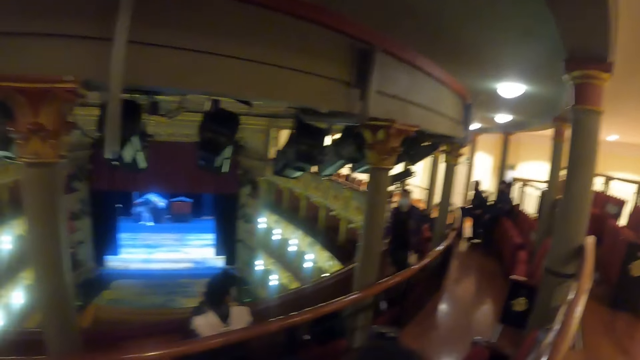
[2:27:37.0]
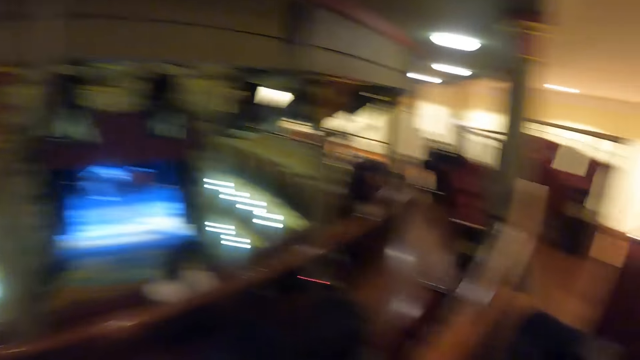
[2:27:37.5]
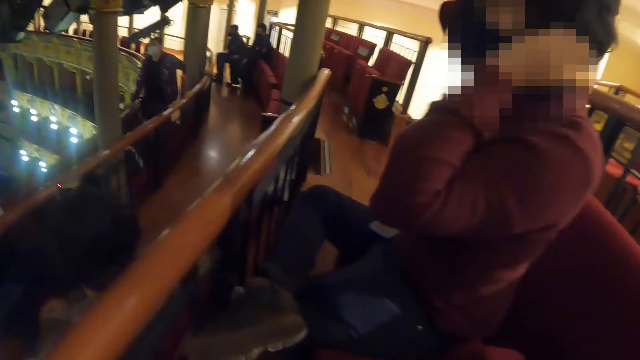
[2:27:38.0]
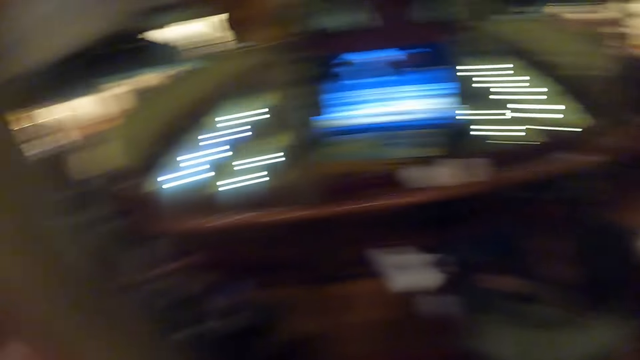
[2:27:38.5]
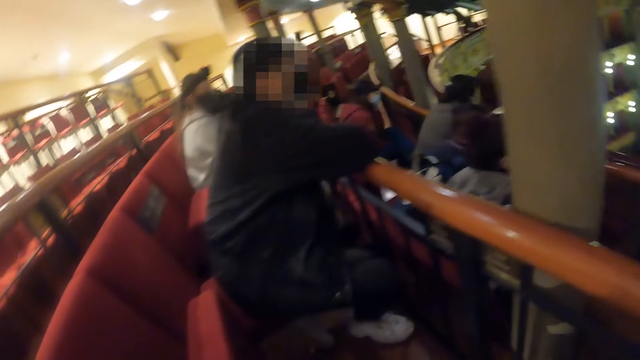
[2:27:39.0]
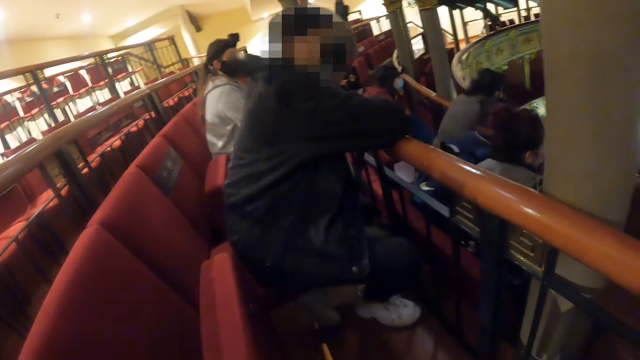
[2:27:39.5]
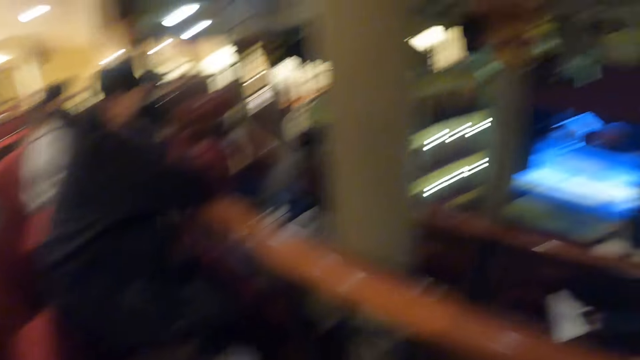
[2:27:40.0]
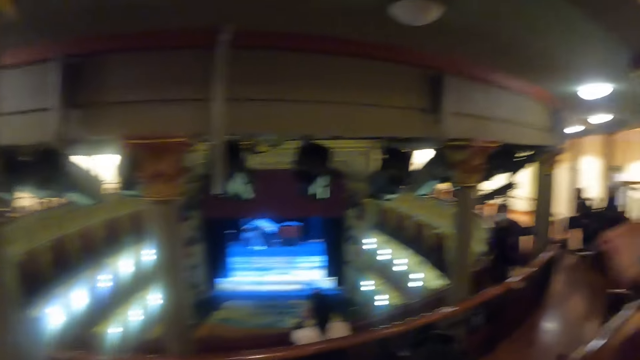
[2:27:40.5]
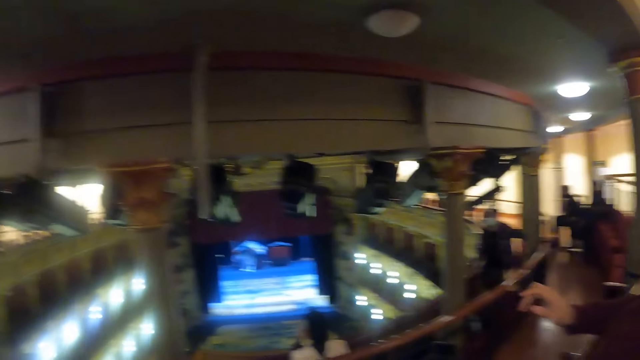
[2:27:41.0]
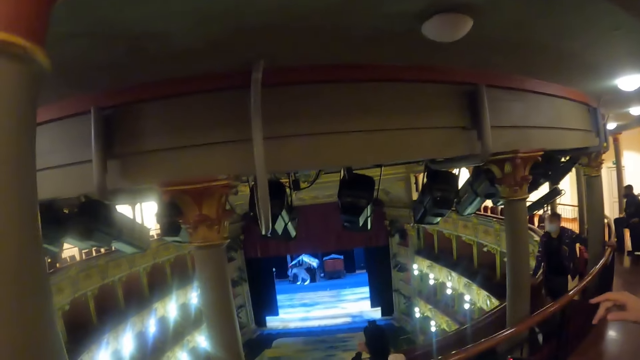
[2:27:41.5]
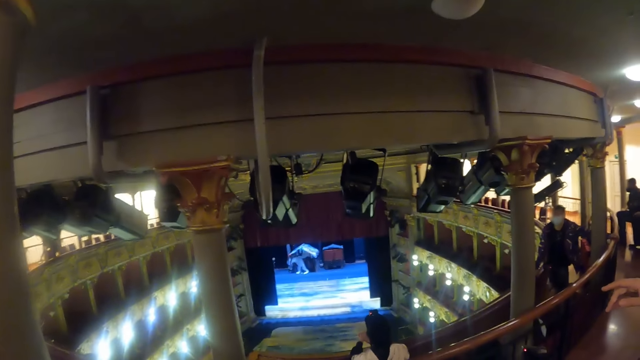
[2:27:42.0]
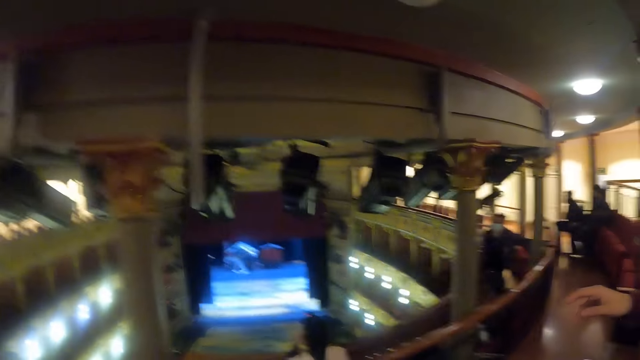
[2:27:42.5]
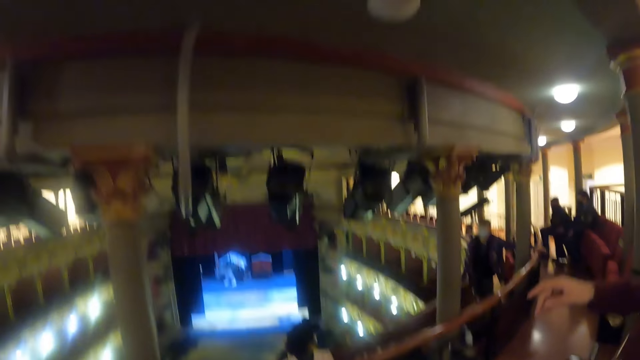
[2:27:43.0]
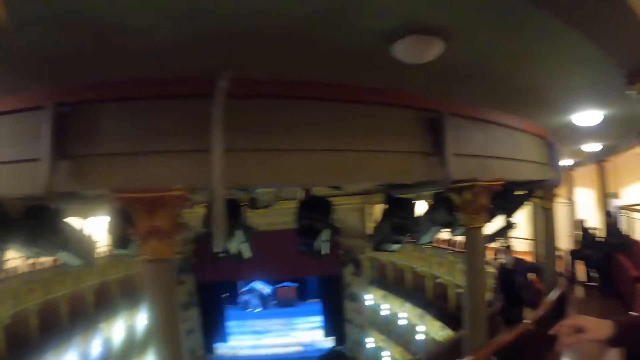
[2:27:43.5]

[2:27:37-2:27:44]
The camera wearer looks around.

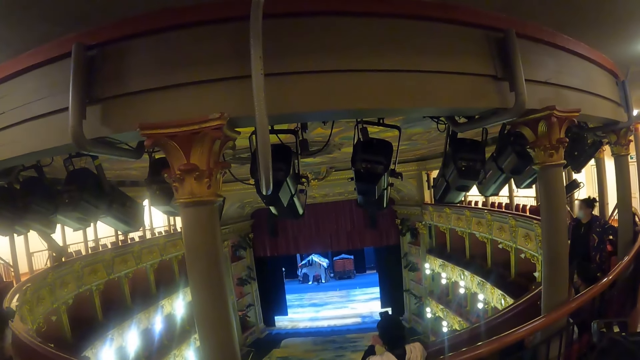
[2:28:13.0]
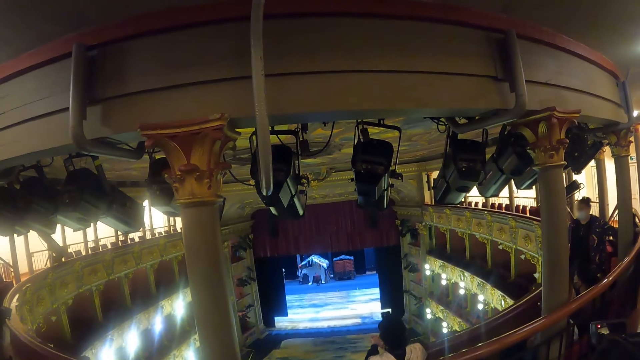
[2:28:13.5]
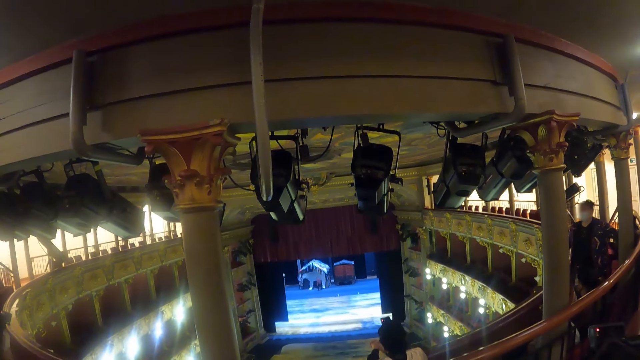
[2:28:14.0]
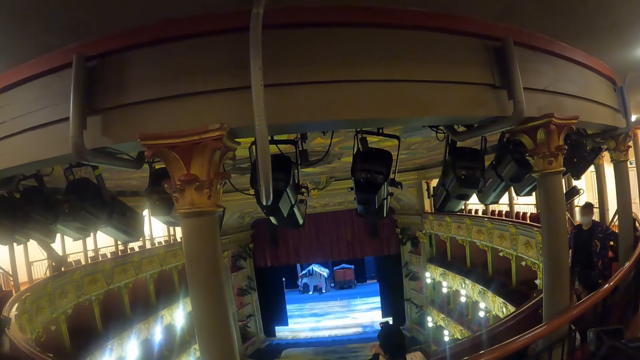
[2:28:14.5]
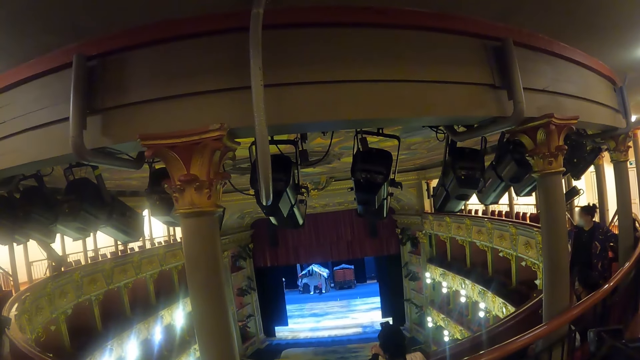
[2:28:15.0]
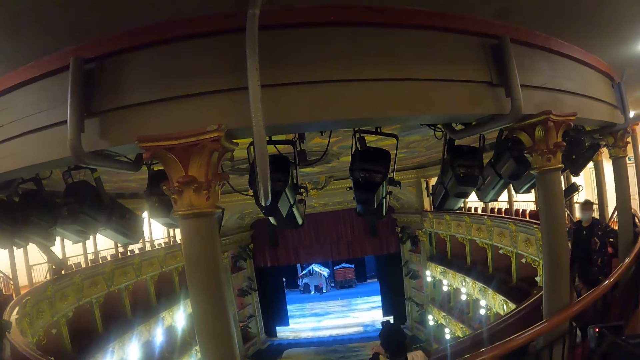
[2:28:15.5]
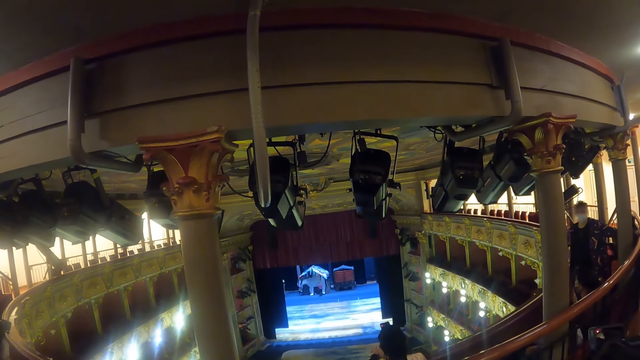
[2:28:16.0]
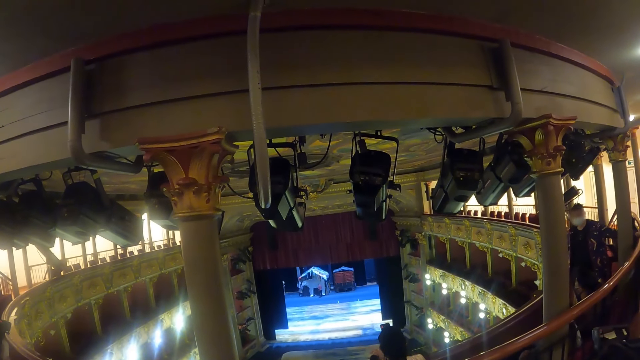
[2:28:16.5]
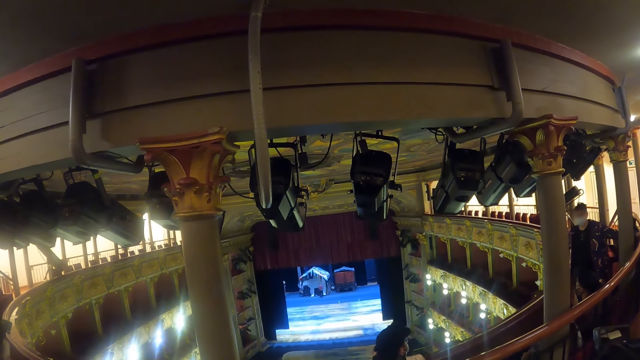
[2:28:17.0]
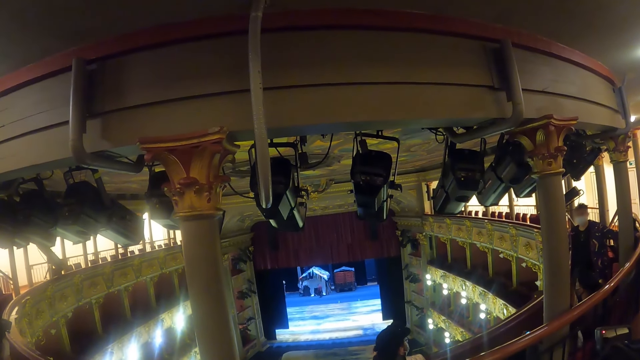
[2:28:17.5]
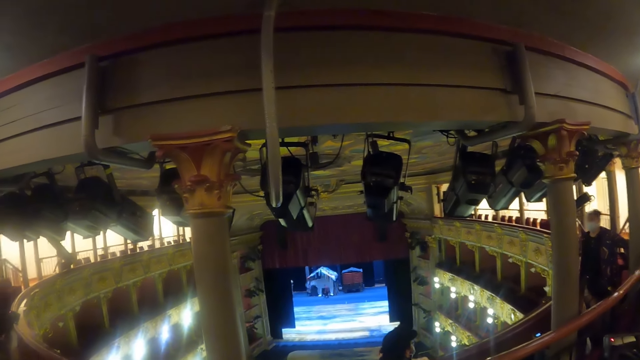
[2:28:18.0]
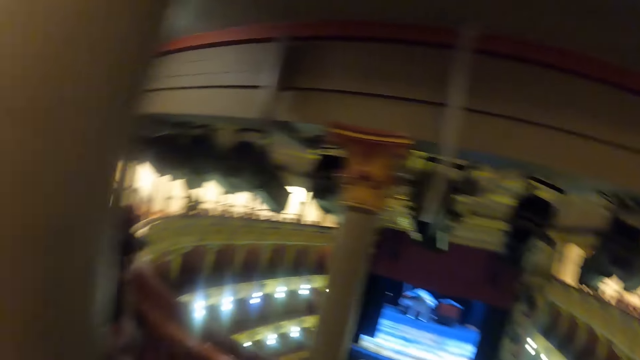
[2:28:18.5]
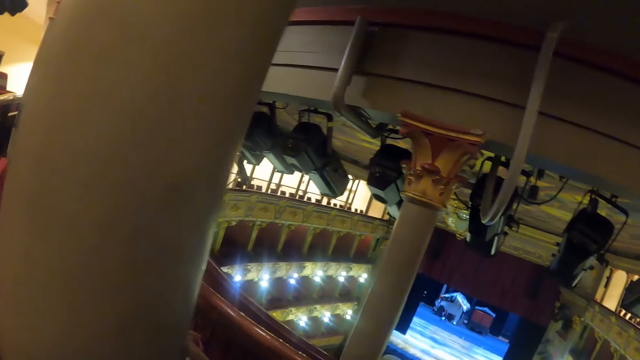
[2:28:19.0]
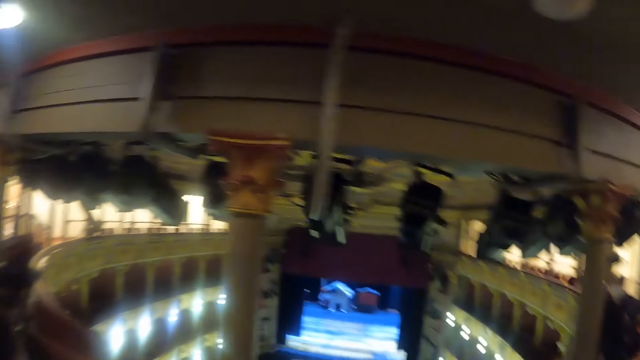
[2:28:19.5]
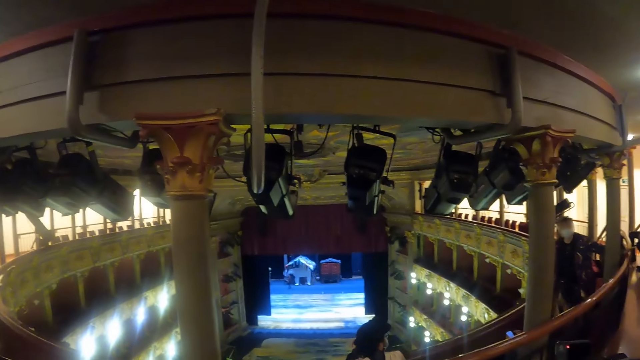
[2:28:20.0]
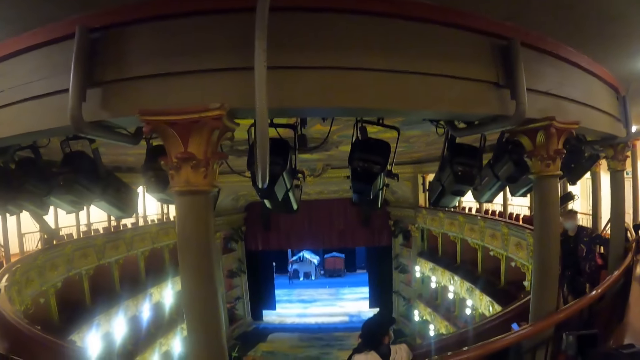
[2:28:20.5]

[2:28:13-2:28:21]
The camera wearer looks at the screen.

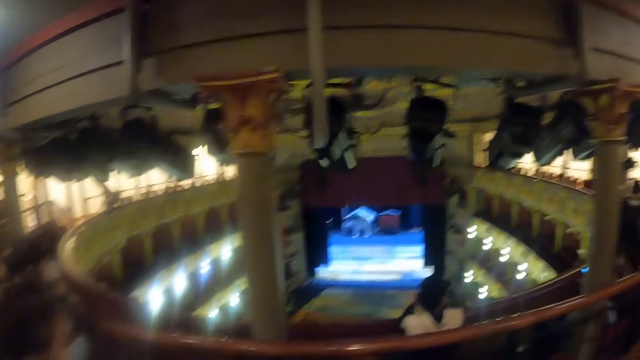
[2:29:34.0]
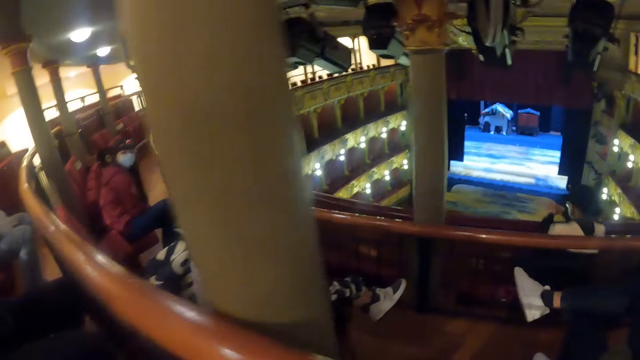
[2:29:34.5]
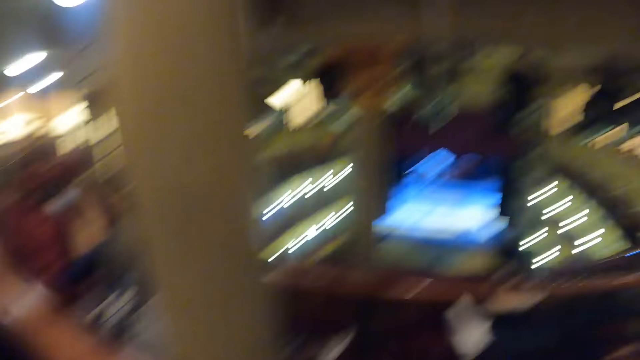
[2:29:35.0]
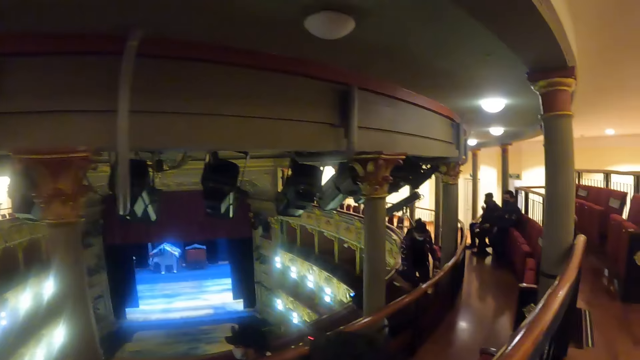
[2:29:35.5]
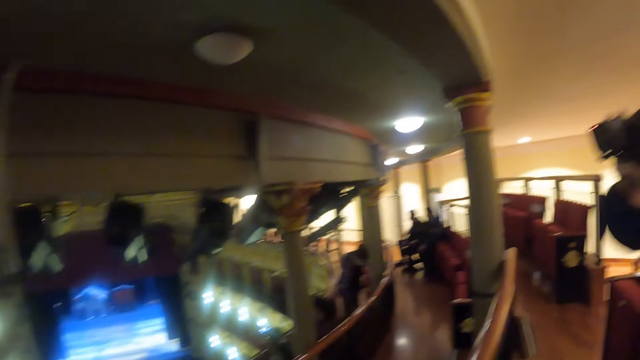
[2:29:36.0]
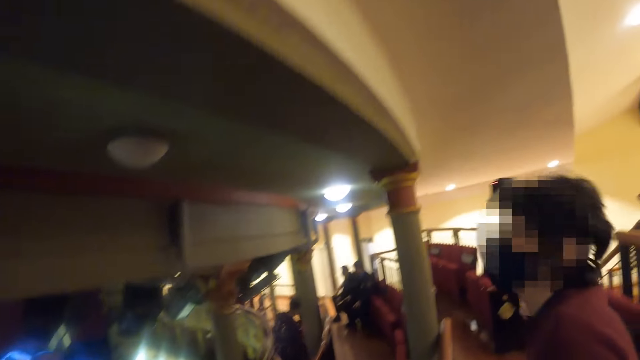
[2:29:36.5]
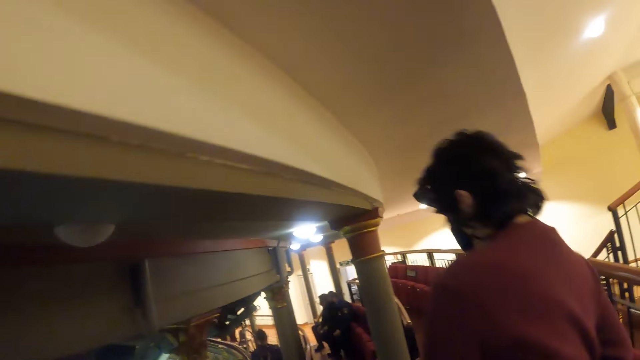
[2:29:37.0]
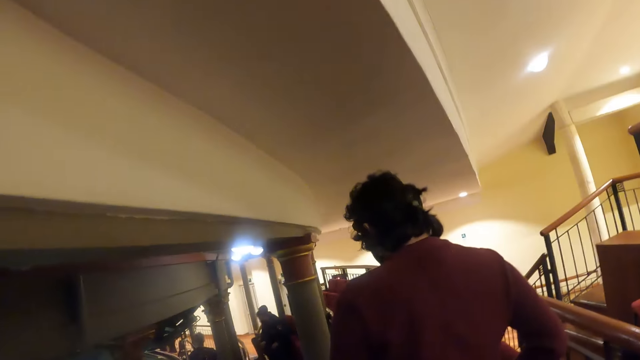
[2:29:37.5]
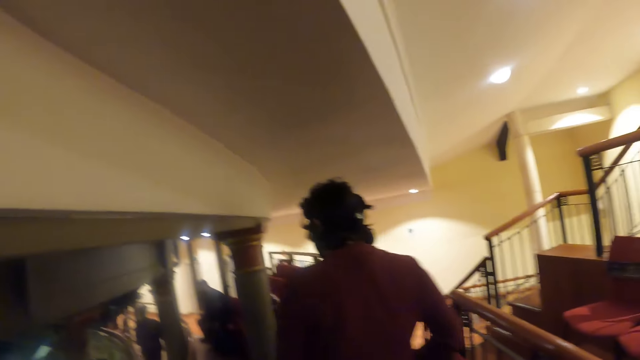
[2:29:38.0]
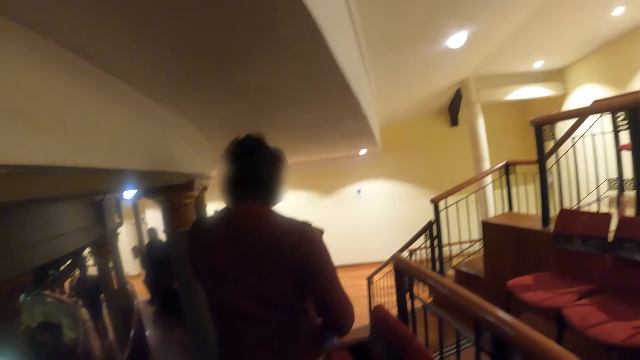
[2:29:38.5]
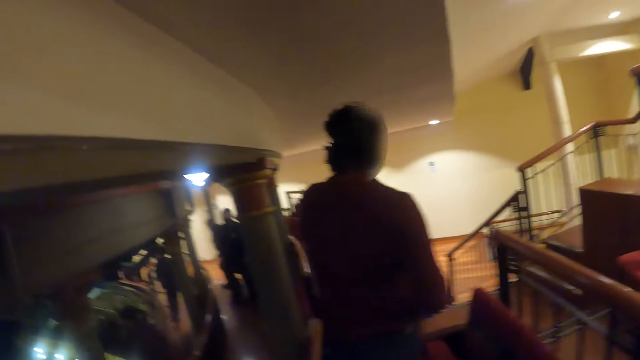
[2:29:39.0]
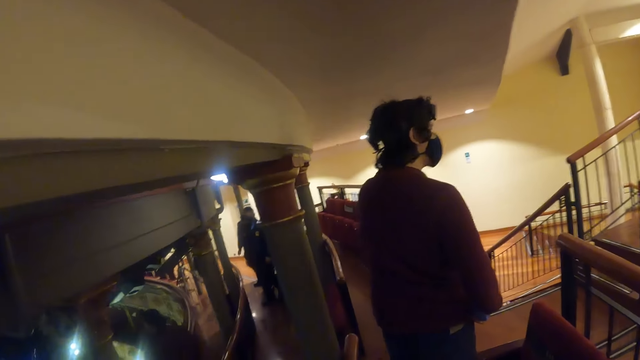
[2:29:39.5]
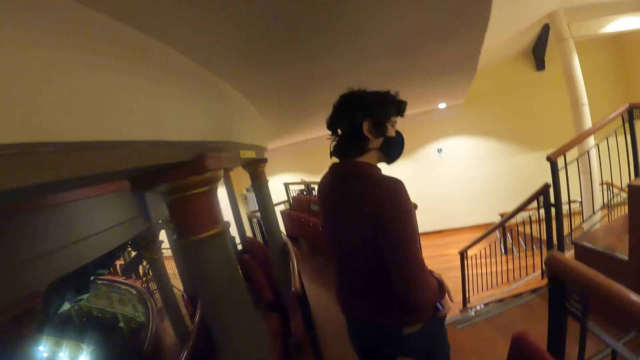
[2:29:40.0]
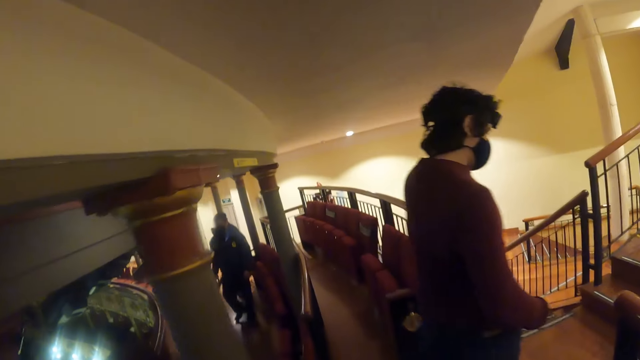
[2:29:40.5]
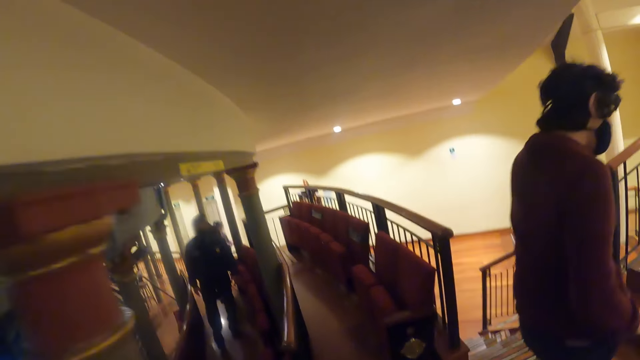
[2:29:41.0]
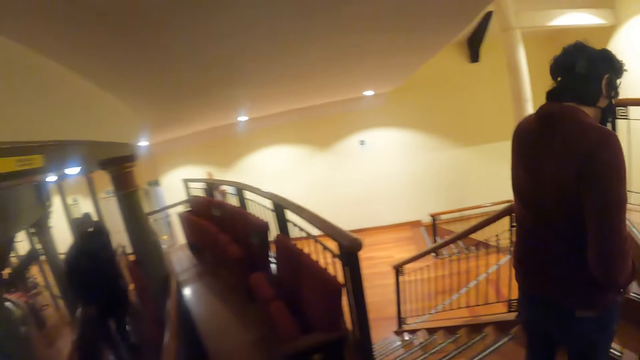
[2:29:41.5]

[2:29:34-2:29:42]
A man stands up. The man walks around. The camera wearer walks around.
